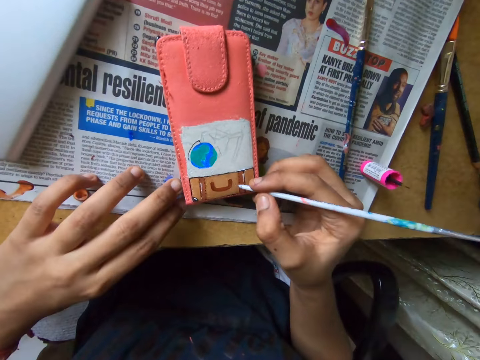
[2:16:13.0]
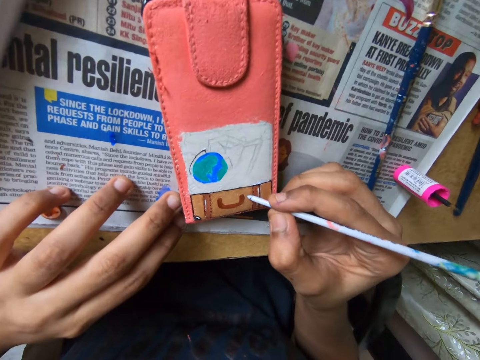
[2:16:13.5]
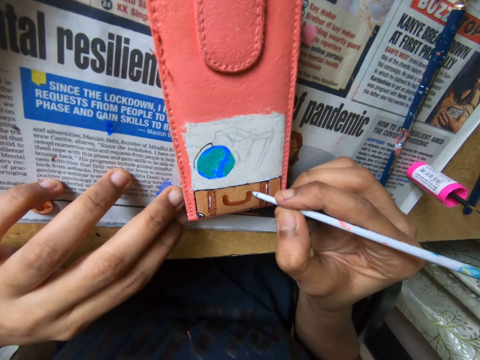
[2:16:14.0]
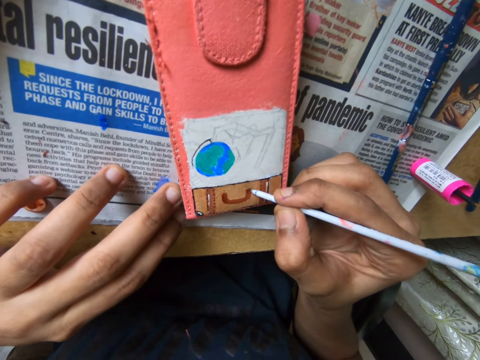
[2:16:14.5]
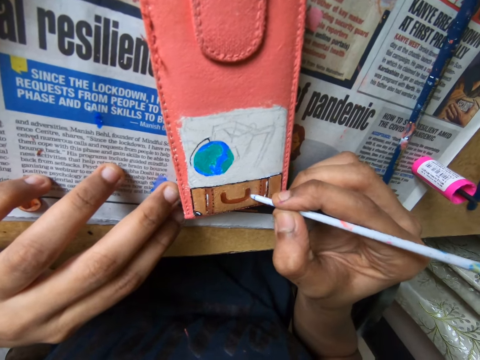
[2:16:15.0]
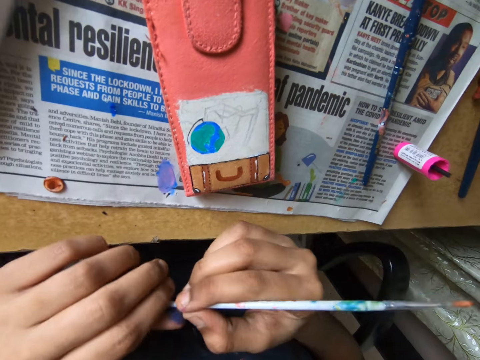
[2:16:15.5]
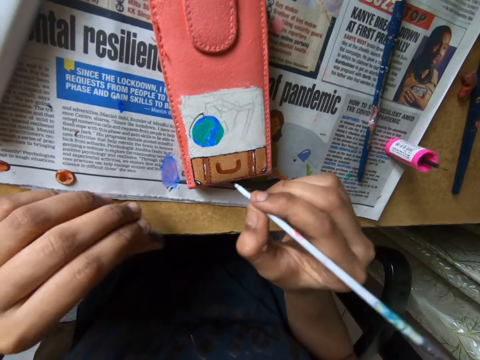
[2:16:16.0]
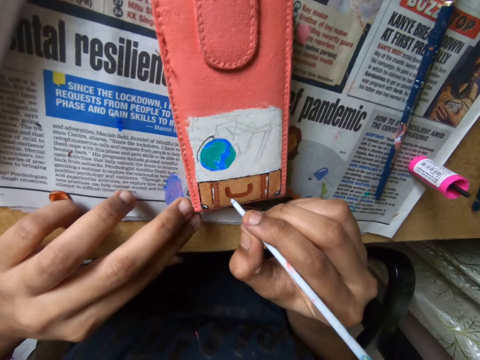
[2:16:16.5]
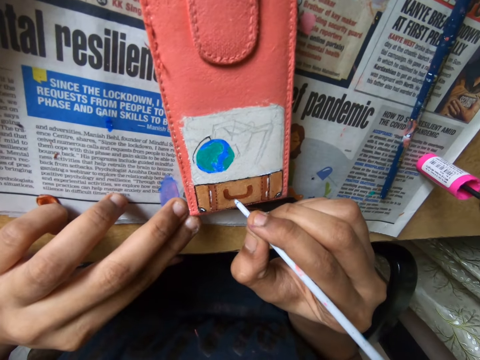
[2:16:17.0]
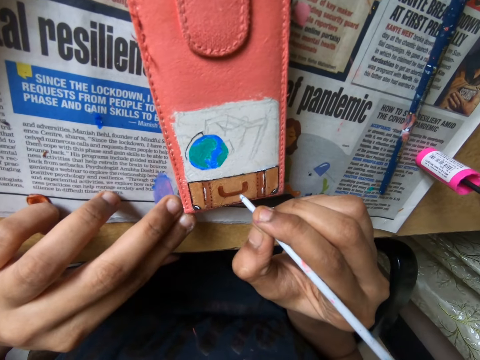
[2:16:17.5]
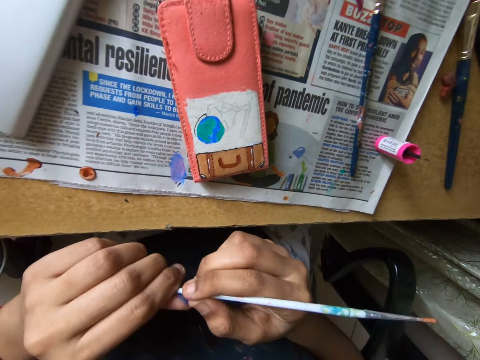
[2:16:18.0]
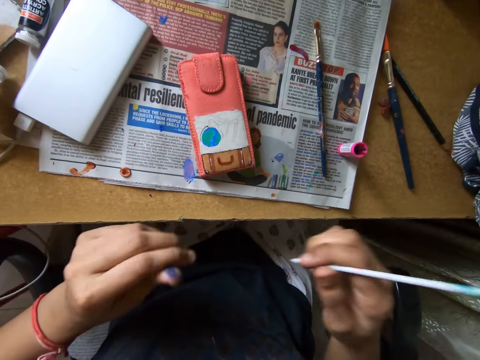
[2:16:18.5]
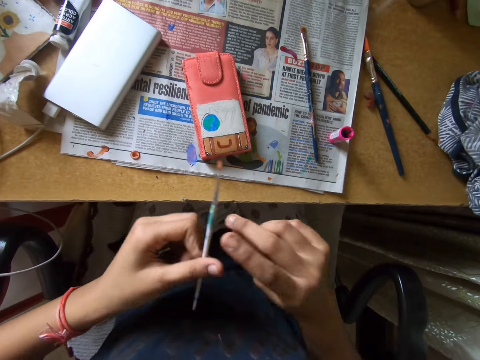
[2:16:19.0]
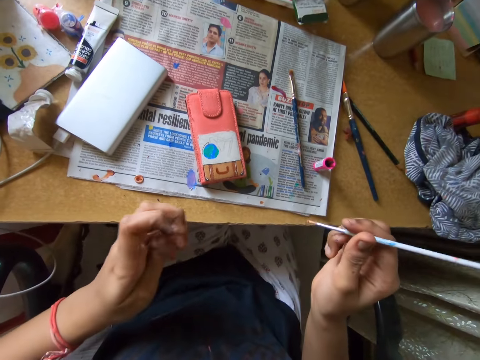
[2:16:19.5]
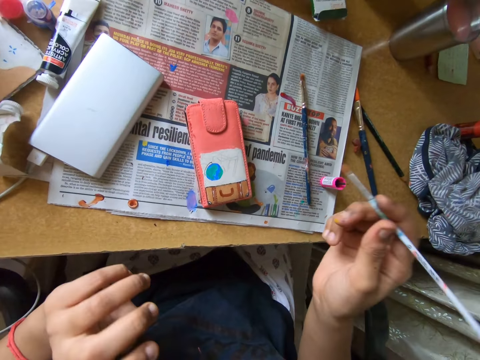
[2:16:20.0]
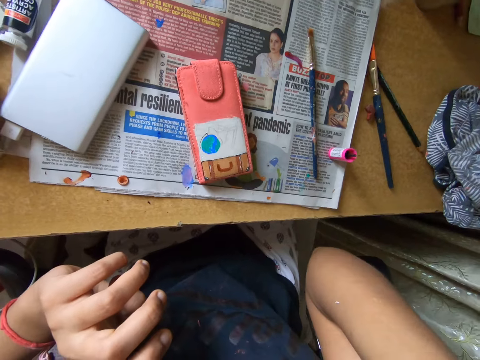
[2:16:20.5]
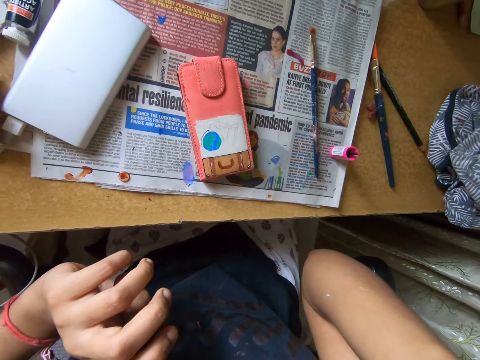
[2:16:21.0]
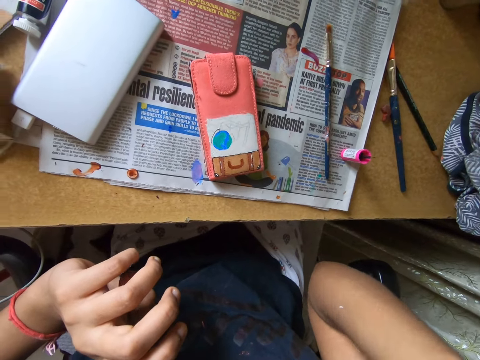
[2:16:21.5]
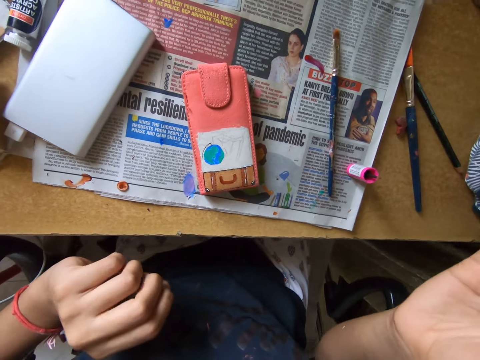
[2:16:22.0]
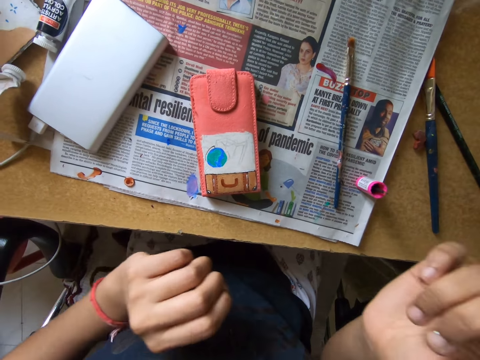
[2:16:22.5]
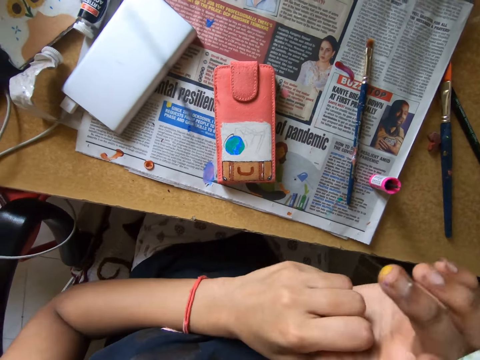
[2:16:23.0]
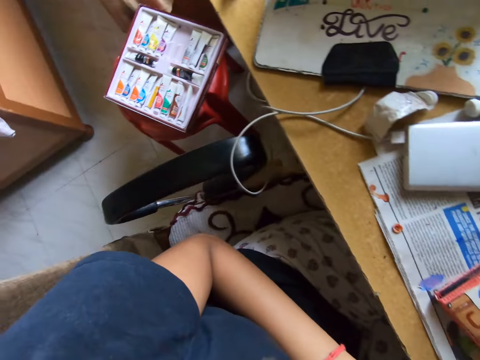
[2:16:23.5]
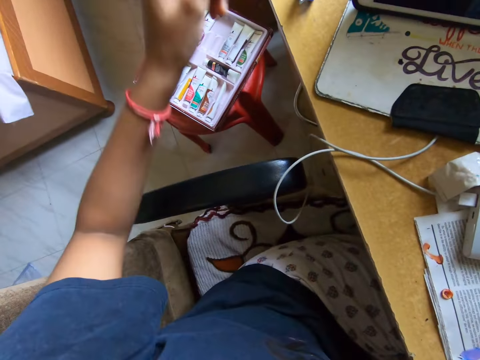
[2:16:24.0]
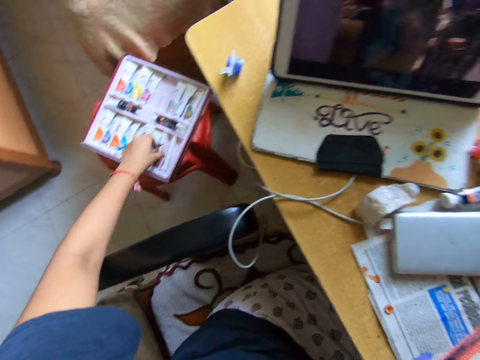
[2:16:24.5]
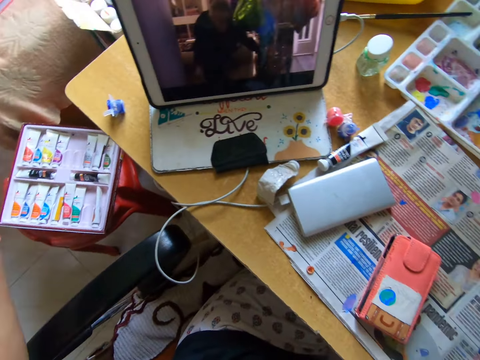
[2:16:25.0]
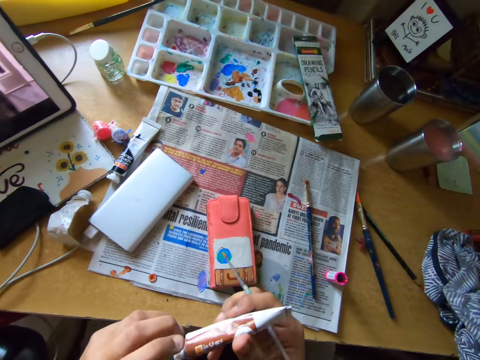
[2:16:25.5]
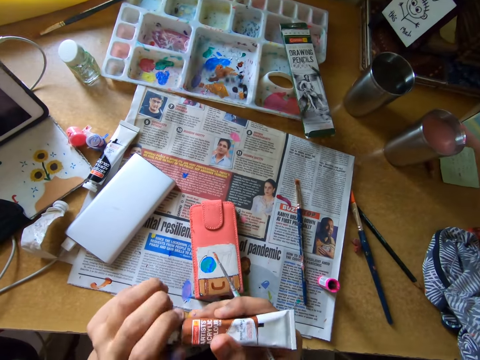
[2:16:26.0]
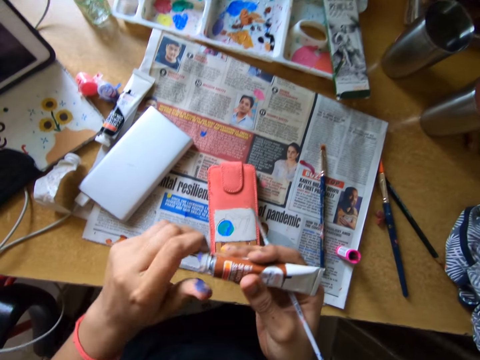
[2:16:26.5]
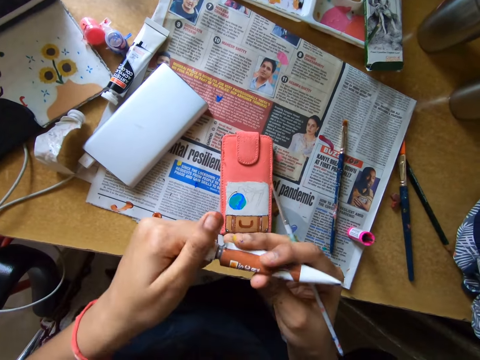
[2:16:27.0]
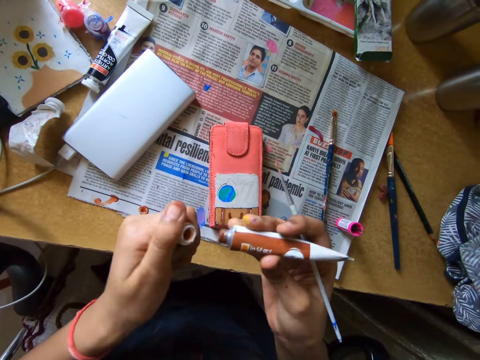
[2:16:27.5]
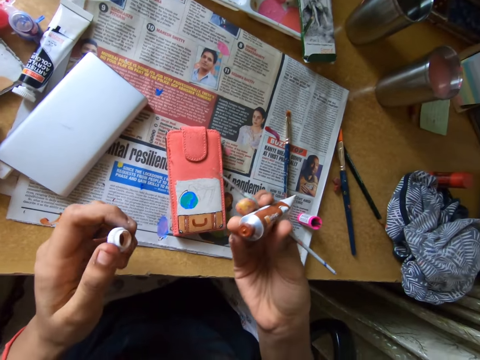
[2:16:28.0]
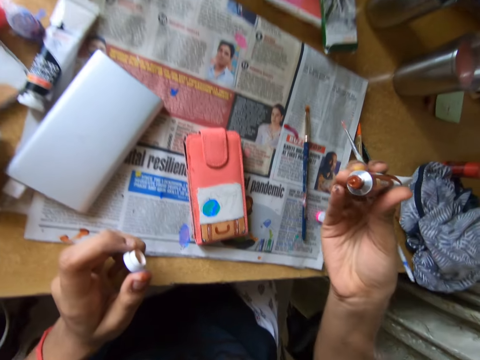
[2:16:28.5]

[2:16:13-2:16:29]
The camera wearer touches a table with his left hand. He paints a pouch on the table with a paintbrush in his right hand. He cleans the paintbrush with his left hand. He touches the table with his left hand. He paints the pouch on the table with the paintbrush in his right hand. He cleans the paintbrush with his left hand. He passes the paintbrush from his right hand to his left hand and passes the paintbrush from his left hand to his right hand. He looks around a room. He picks up a paint tube from a paint pack with his left hand. He holds the paint tube with both hands. He opens a lid from the paint tube with his left hand.

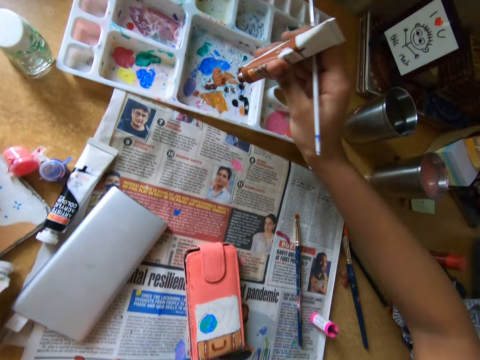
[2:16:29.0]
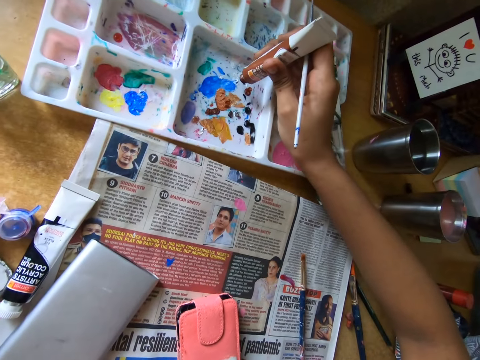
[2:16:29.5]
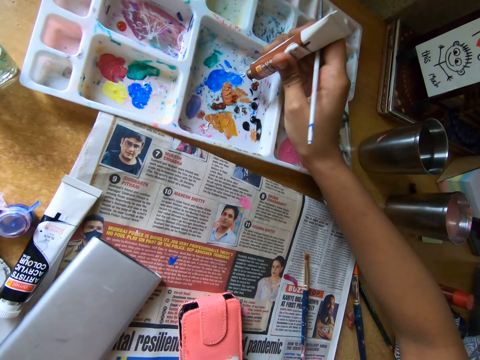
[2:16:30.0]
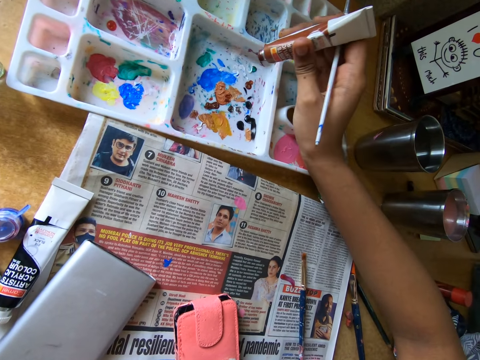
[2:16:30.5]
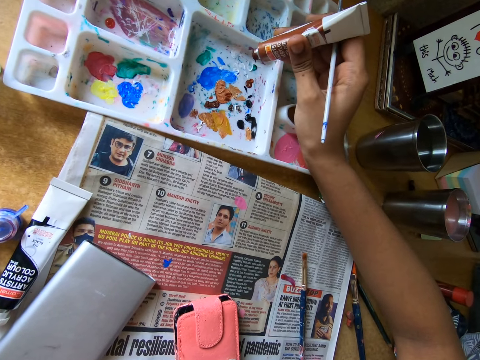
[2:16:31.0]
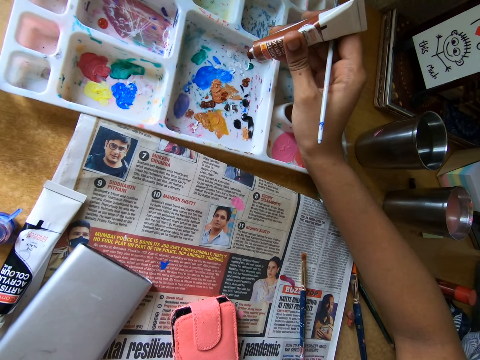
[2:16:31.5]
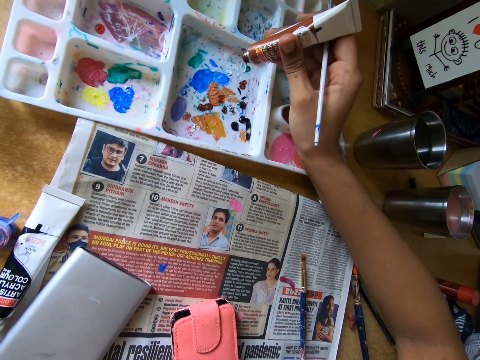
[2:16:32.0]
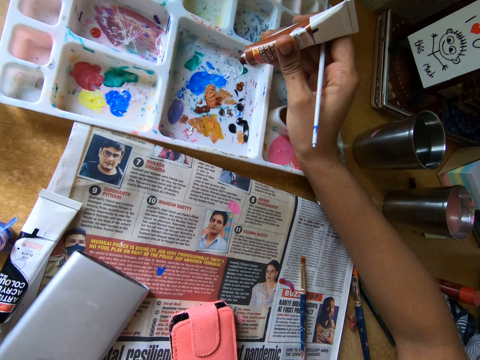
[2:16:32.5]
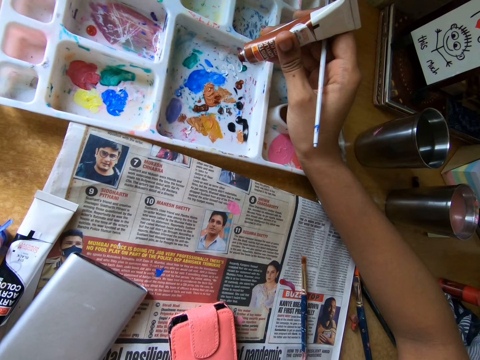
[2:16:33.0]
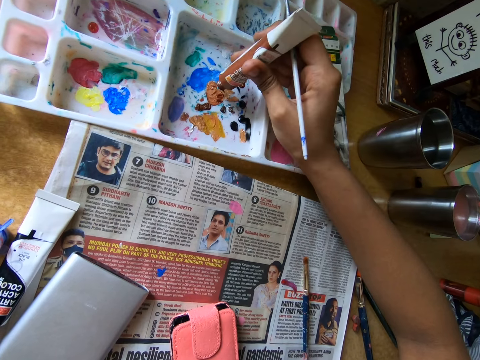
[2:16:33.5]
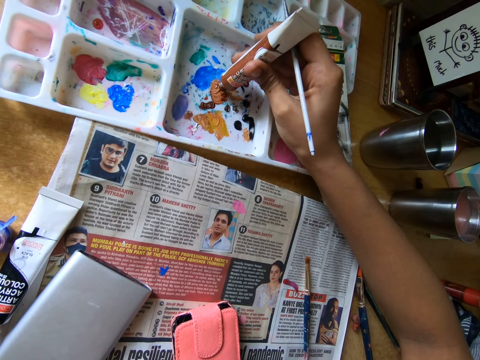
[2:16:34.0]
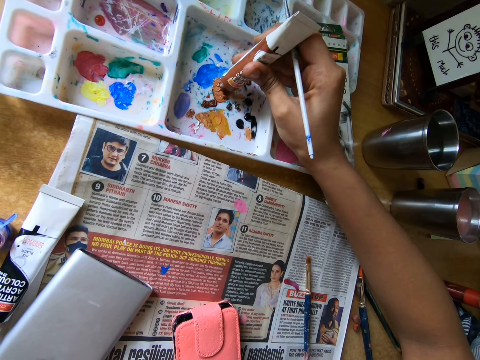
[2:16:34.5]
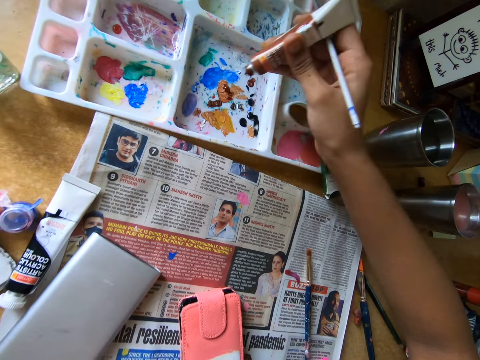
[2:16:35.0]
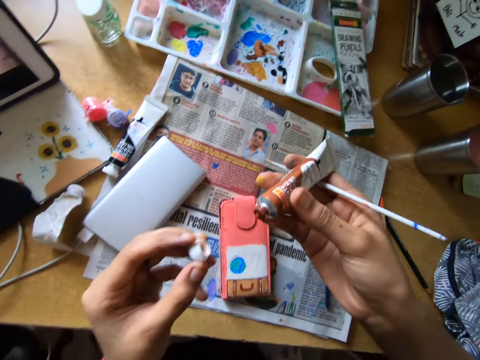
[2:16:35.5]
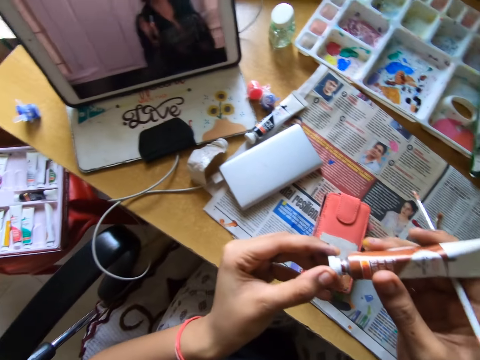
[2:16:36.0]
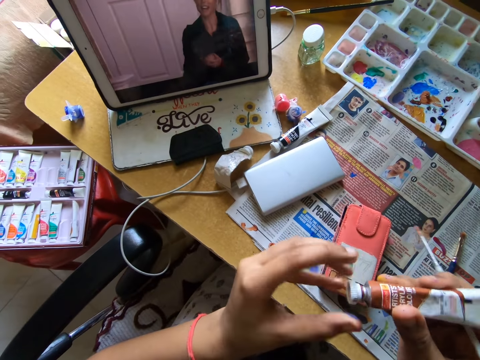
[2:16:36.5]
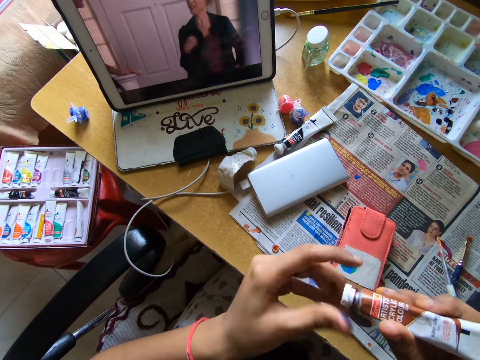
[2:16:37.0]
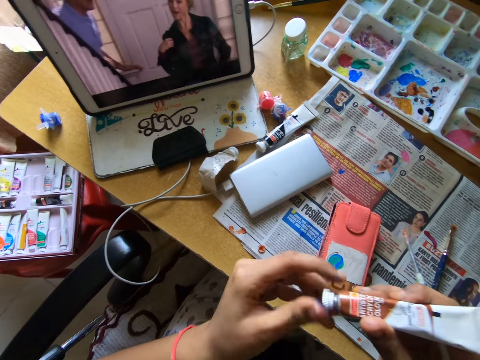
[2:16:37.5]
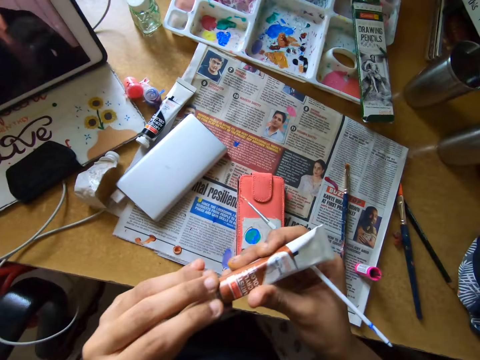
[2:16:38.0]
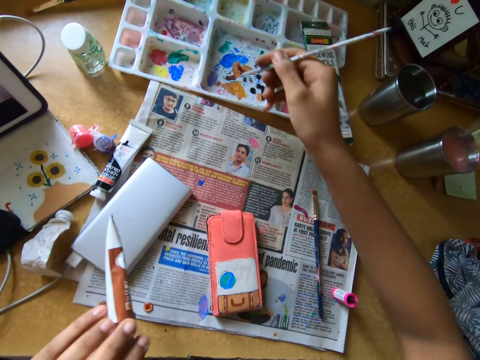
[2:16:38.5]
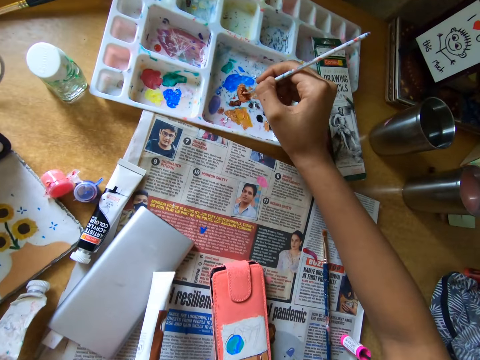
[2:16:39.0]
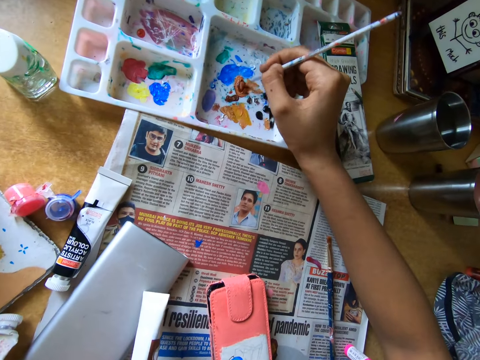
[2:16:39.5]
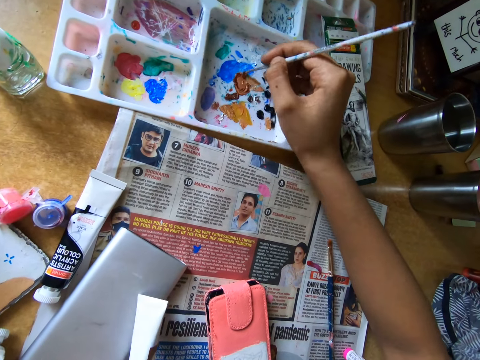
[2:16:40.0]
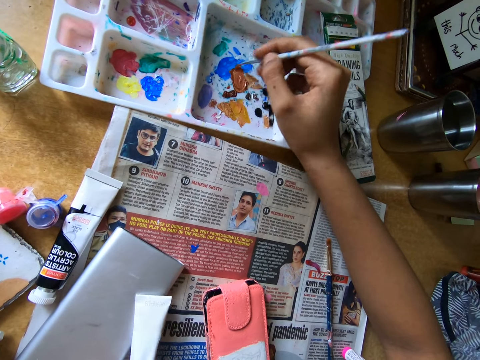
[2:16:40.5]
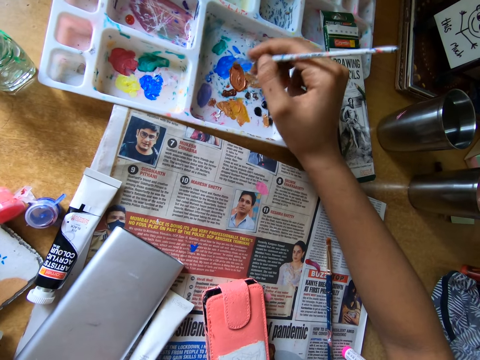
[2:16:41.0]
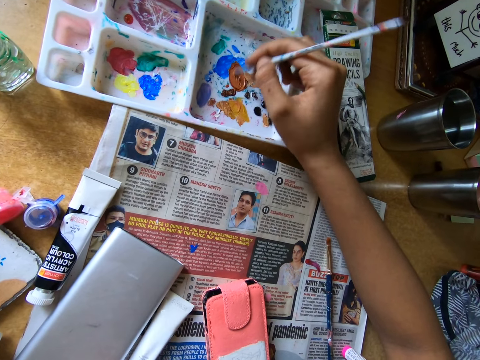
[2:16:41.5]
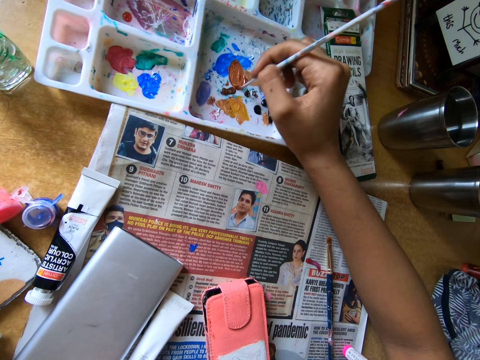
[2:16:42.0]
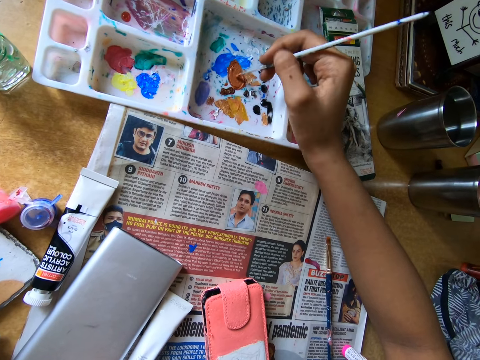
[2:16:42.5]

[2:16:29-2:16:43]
The camera wearer pours paint in the paint palette with the paint tube in his right hand. He closes the paint tube with the lid in his left hand. He scoops paint from the paint palette with a paintbrush. He mixes paint in the paint palette with the paintbrush in his right hand. He smears paint on the paint palette.
